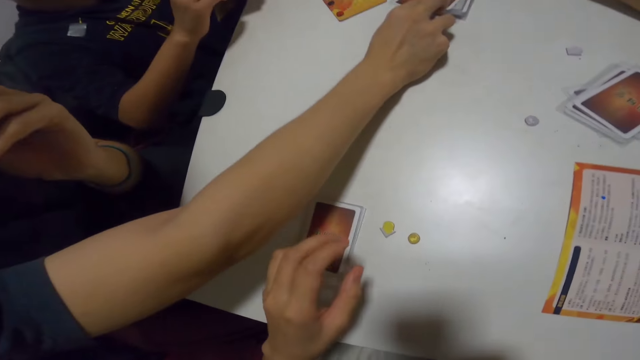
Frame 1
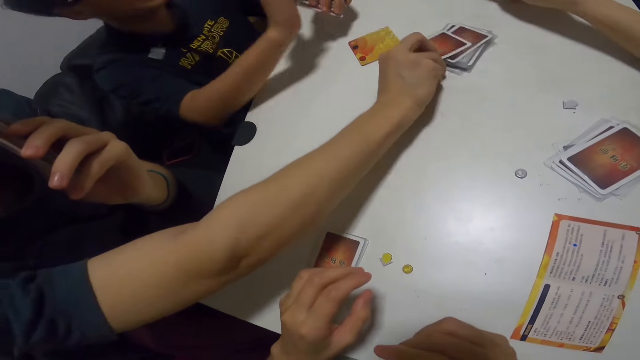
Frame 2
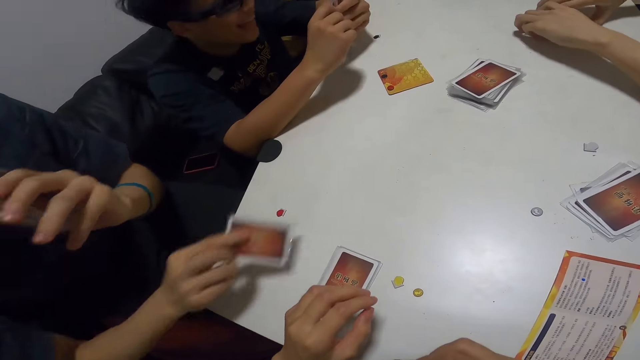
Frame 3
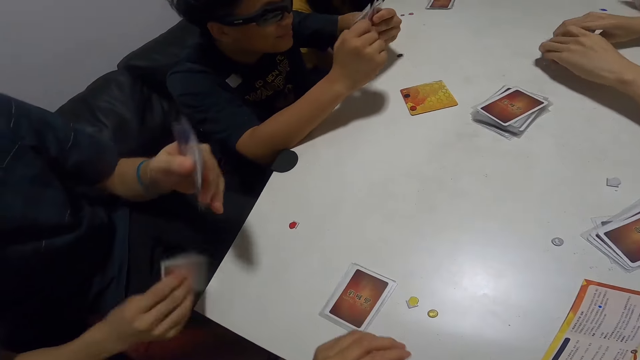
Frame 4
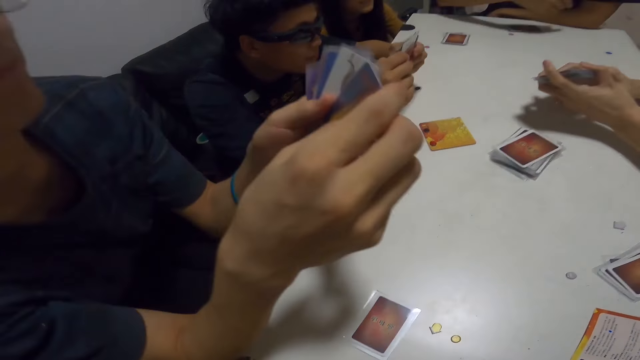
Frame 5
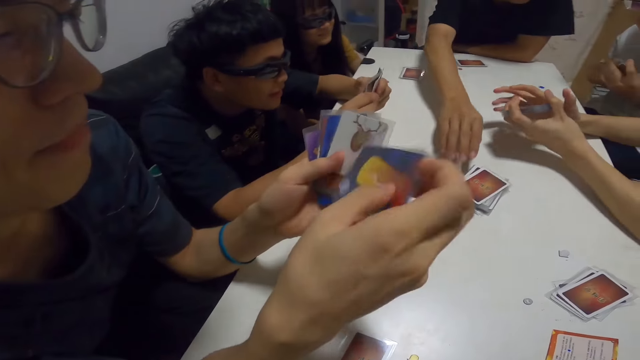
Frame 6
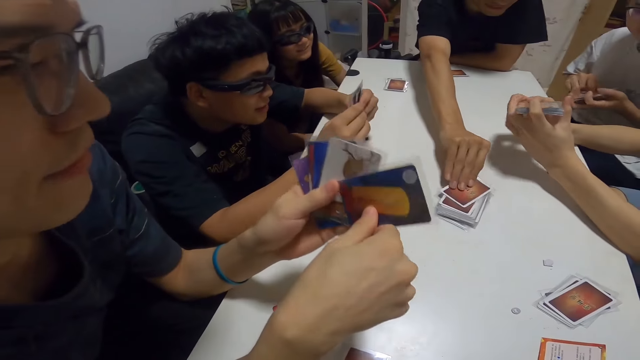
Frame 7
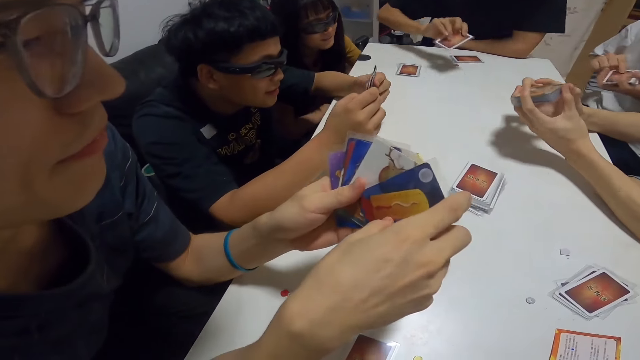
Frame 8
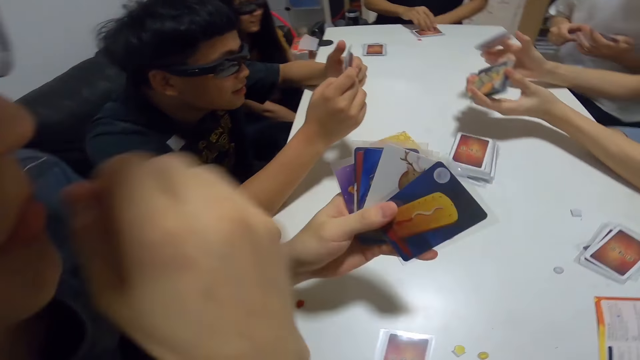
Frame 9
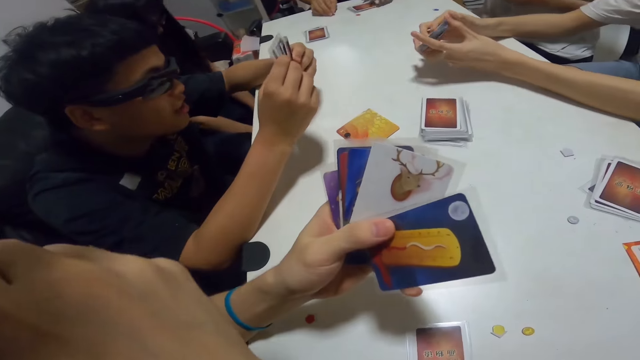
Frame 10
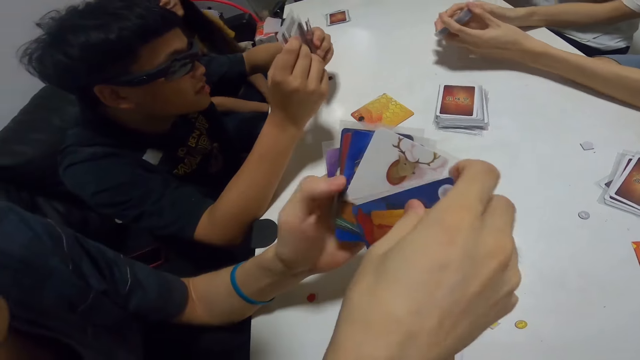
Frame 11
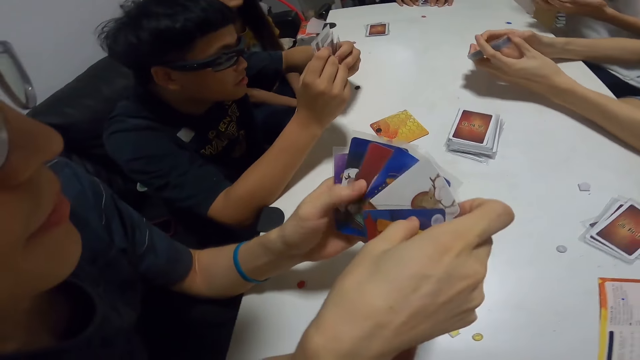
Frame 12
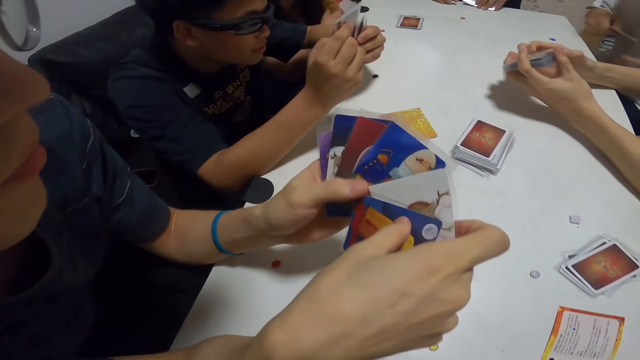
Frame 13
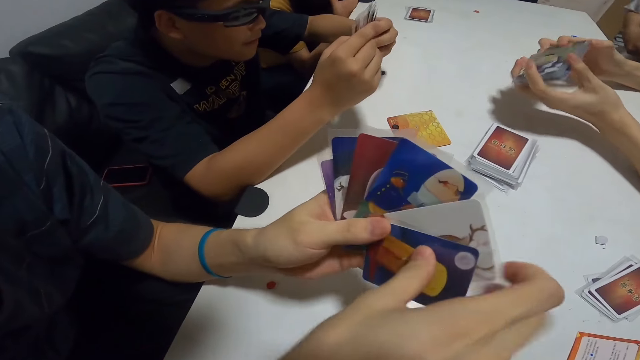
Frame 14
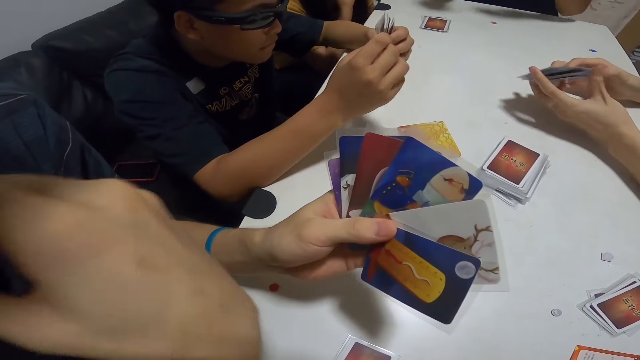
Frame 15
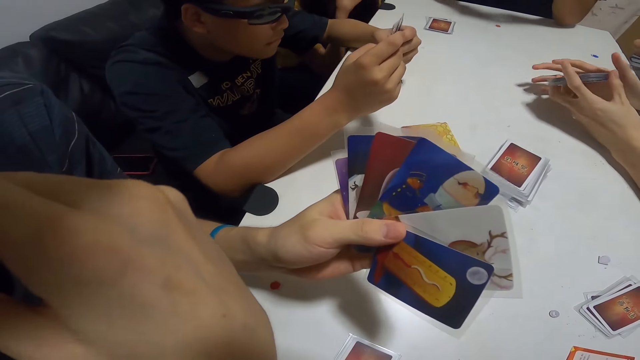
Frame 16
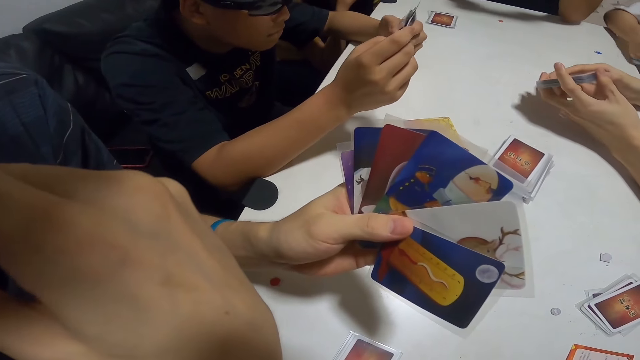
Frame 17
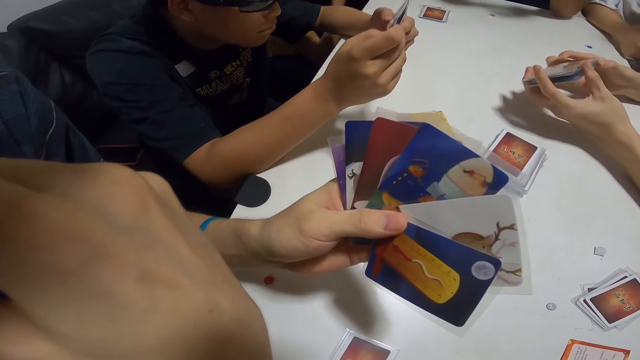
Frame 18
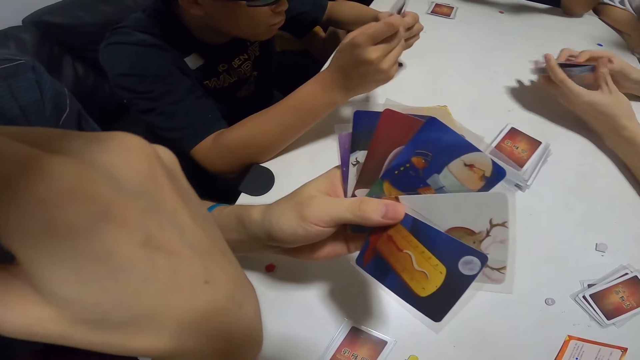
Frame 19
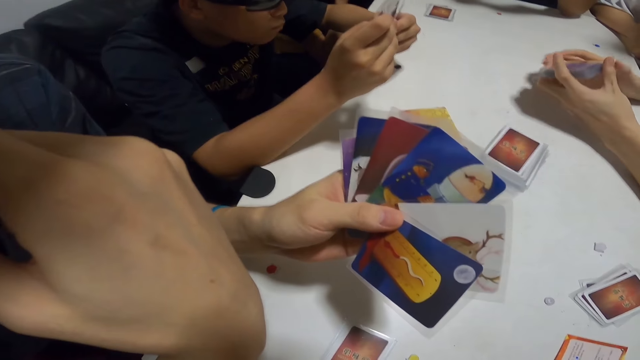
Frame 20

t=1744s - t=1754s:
A man packs the cards from the table. A second man looks at the card. A third man checks through his cards. A fourth man picks a card from the pile of cards on the table. The second man bites his finger. The first man shuffles the cards. The second man checks through his cards. He places his right hand on his chin. The first man aligns the cards.

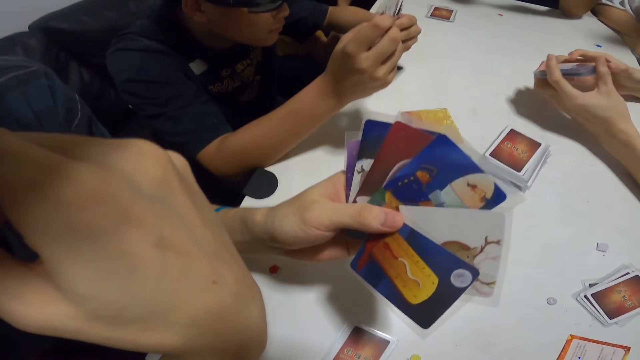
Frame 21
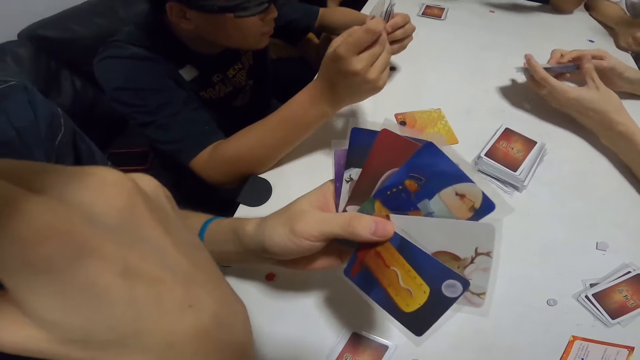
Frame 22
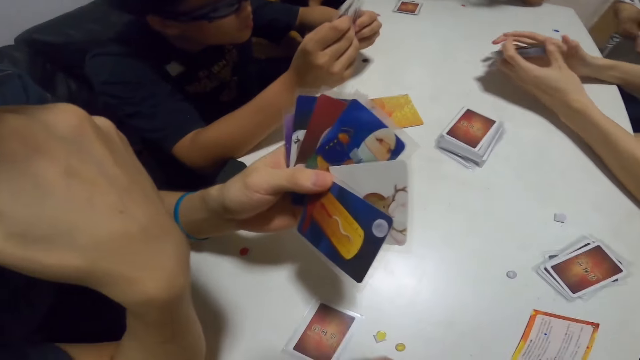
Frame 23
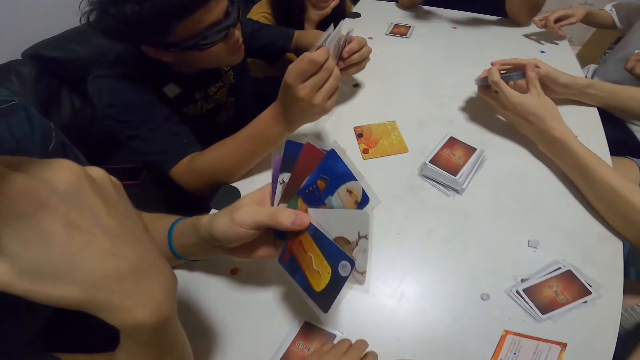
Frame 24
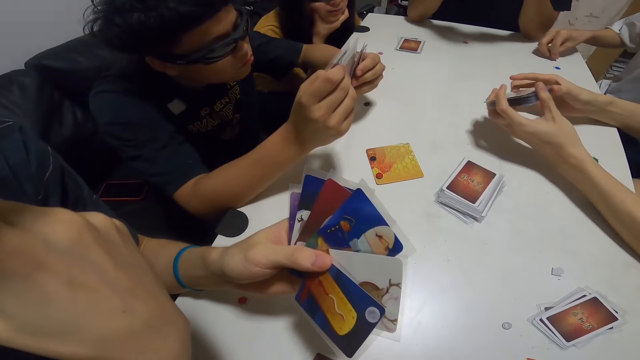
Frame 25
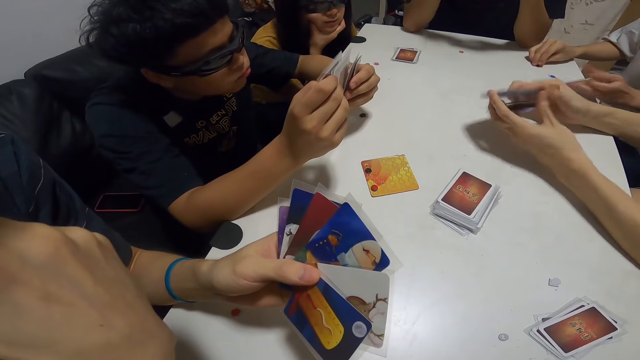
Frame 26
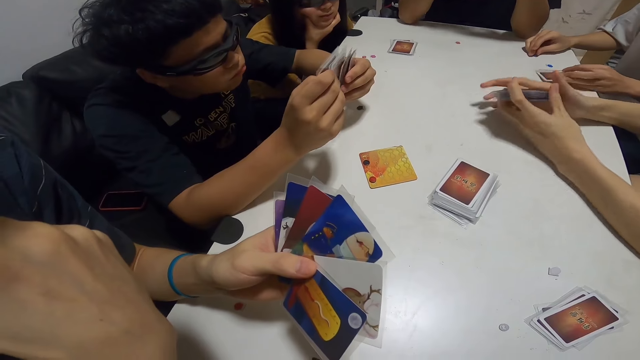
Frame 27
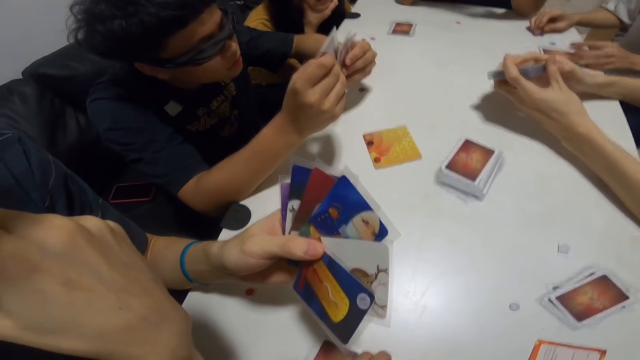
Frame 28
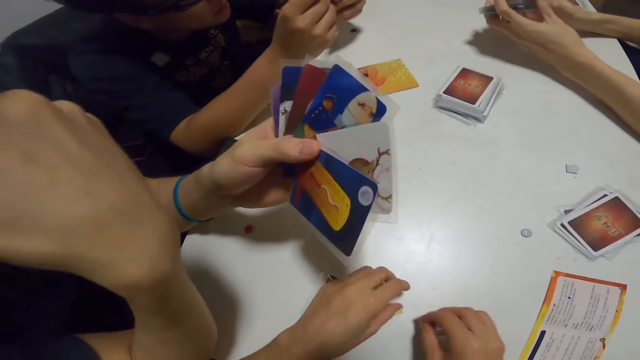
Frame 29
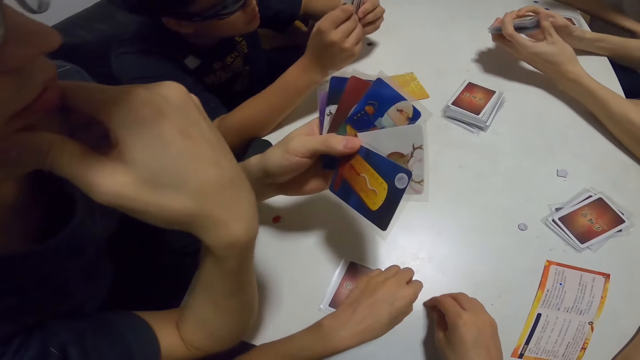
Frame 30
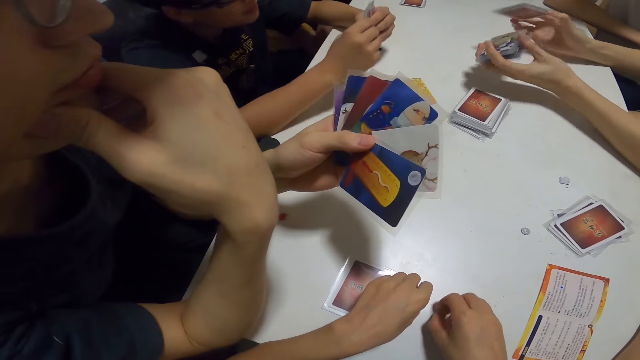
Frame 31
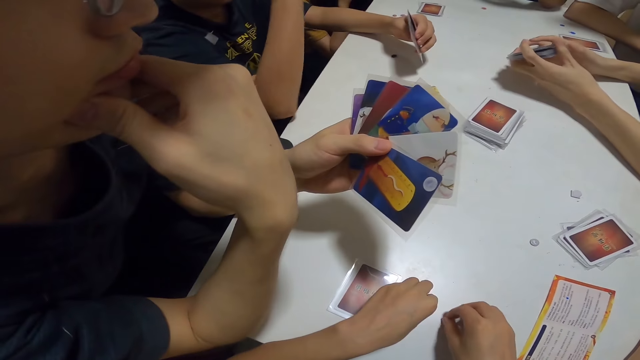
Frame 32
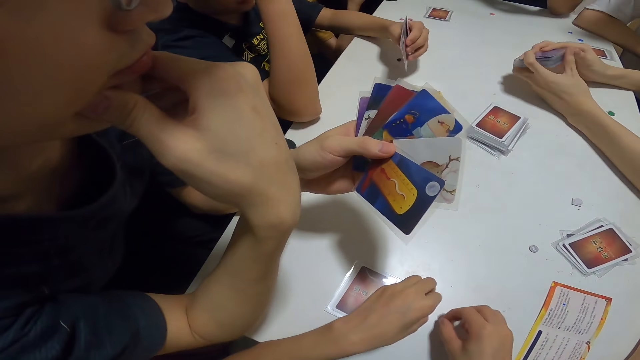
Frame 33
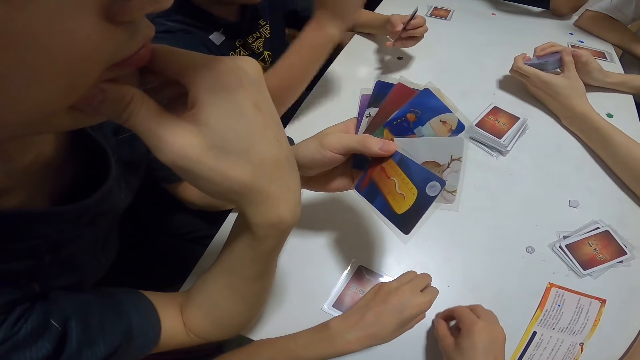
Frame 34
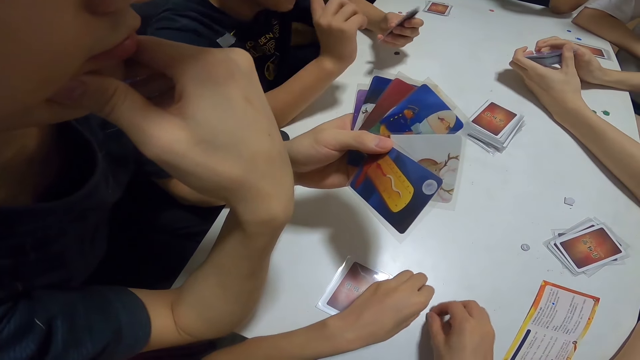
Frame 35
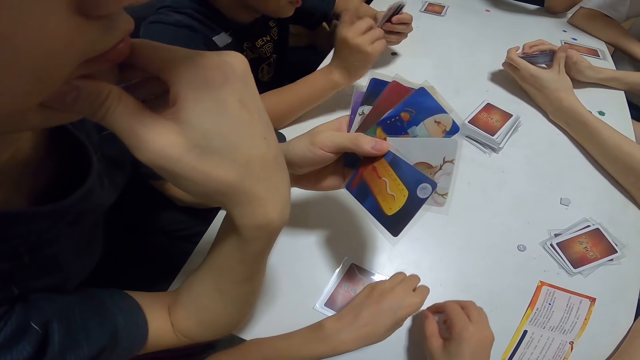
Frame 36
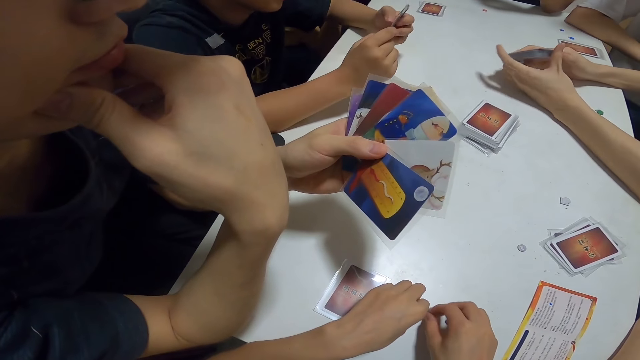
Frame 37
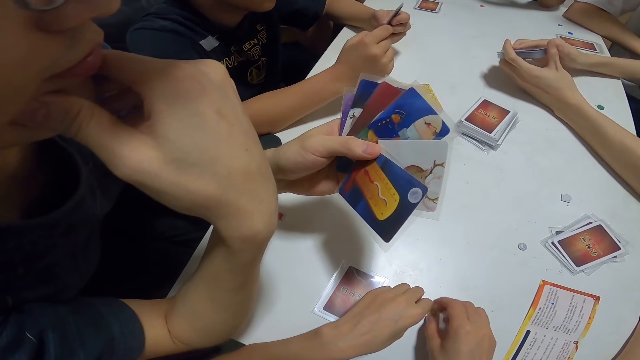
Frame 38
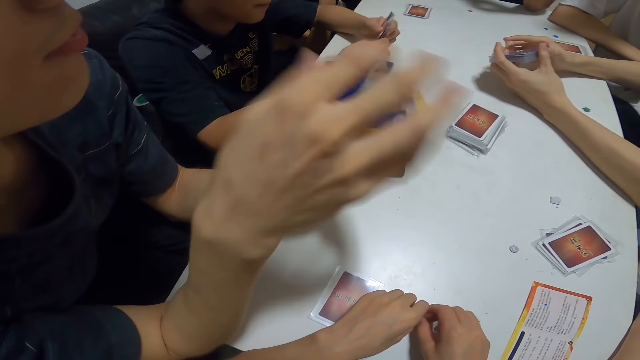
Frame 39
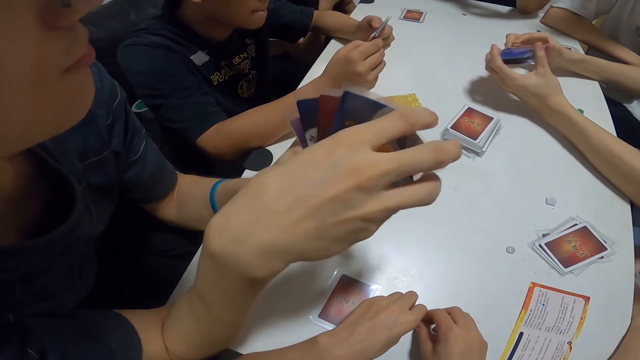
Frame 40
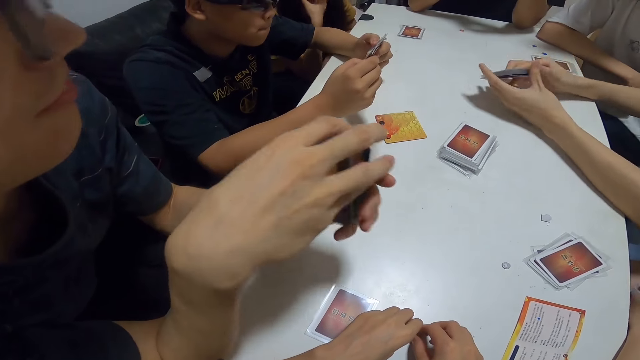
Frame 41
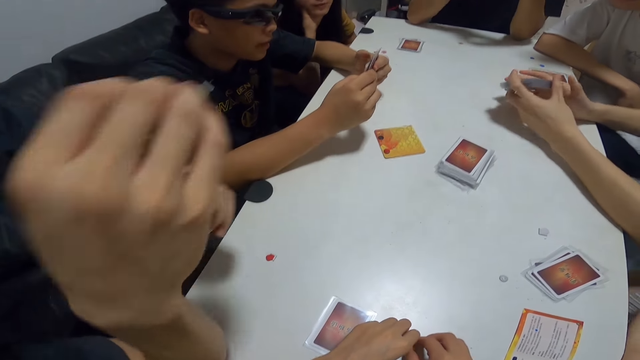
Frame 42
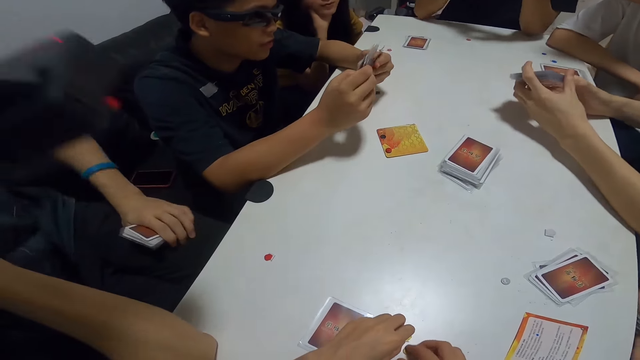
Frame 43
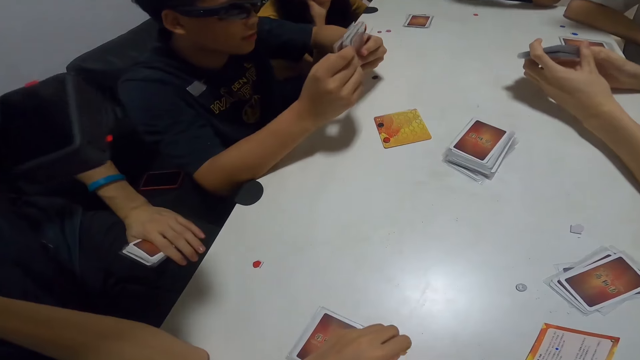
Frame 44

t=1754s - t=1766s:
The camera wearer plays with the yellow papers on the table. A man aligns the cards. Another man places the blue paper on the table. Another man places his cards on the table. Another man aligns the cards. Another man adjusts his glasses. The camera wearer plays with something. The man with the glasses checks through his cards. Another man piles his cards together.
